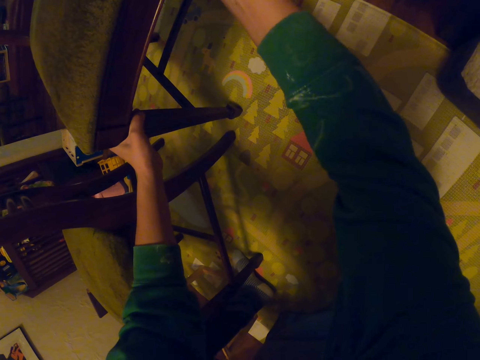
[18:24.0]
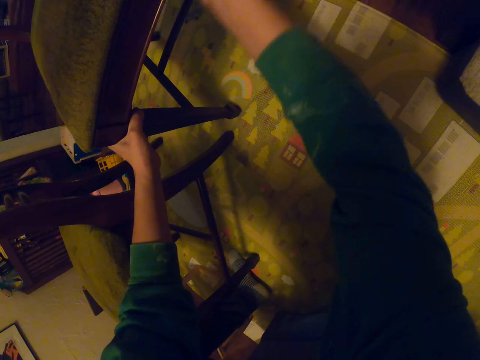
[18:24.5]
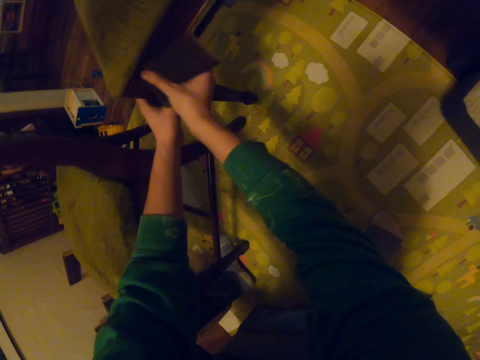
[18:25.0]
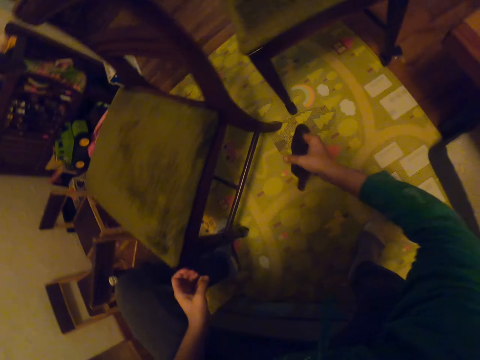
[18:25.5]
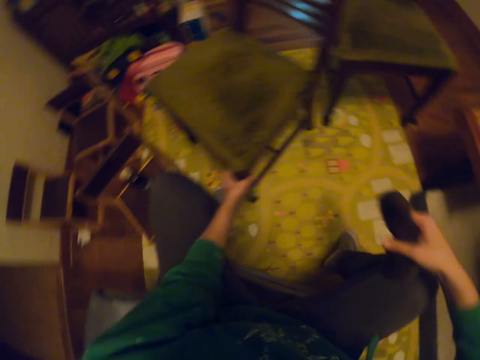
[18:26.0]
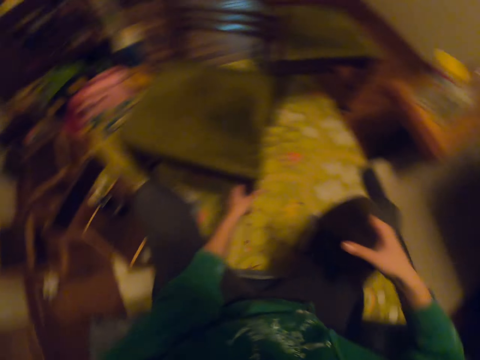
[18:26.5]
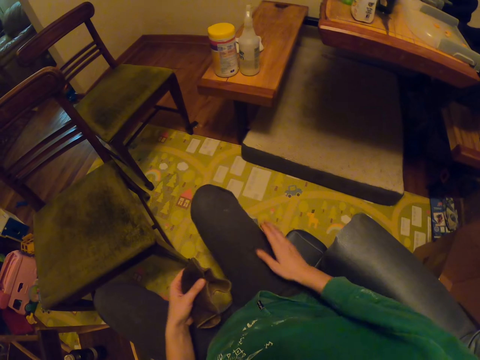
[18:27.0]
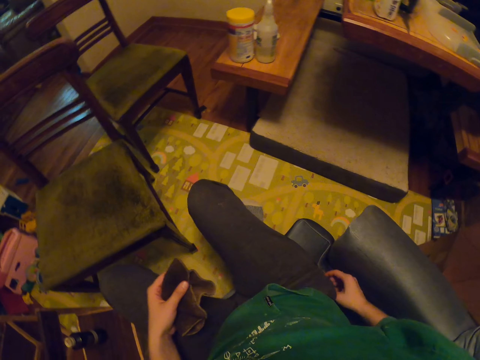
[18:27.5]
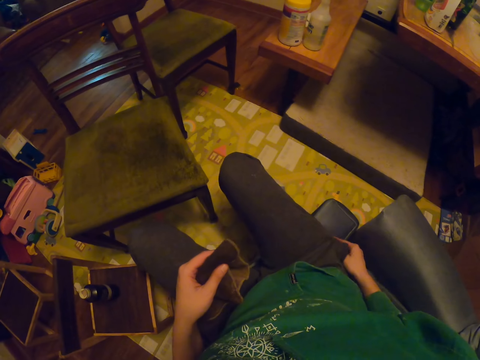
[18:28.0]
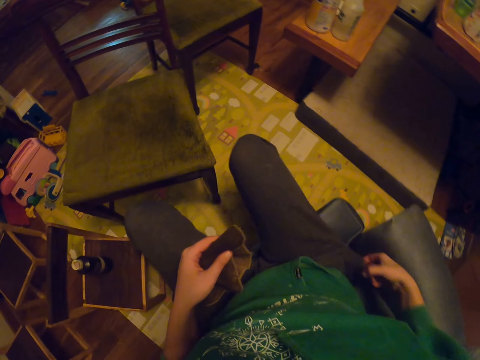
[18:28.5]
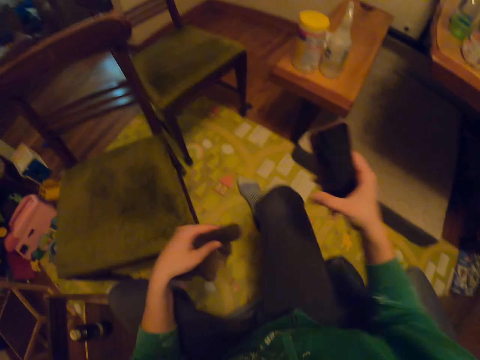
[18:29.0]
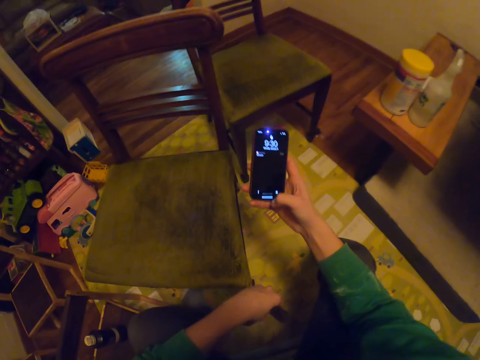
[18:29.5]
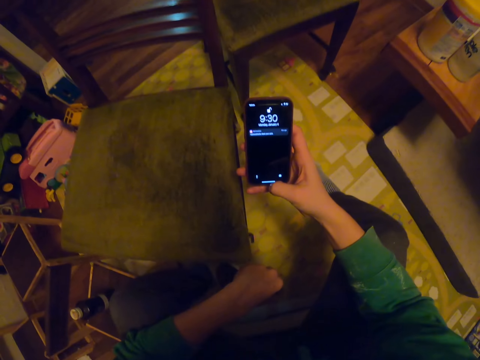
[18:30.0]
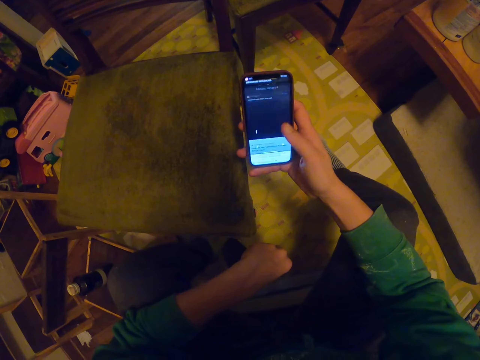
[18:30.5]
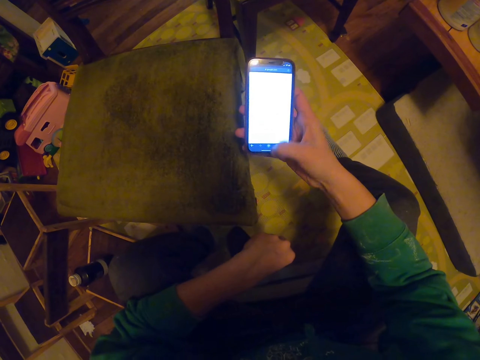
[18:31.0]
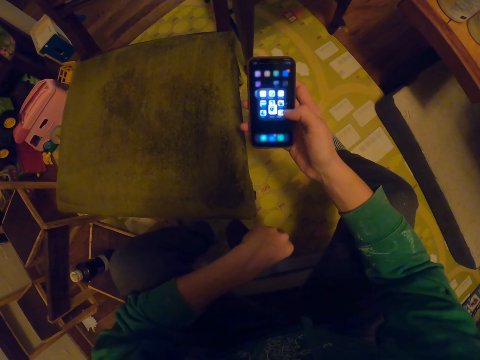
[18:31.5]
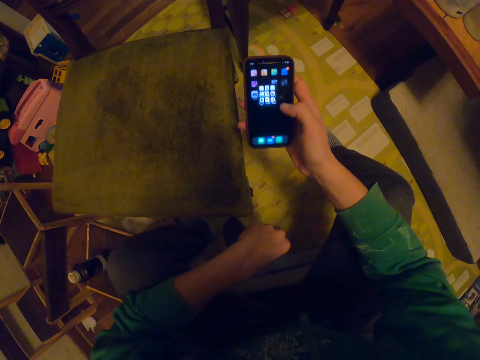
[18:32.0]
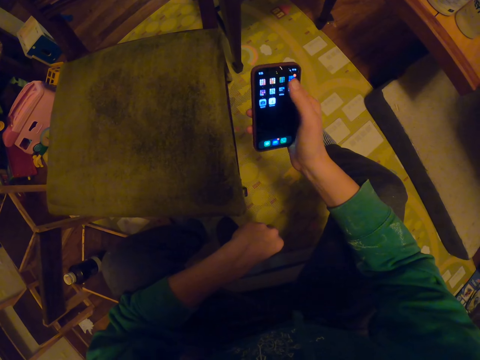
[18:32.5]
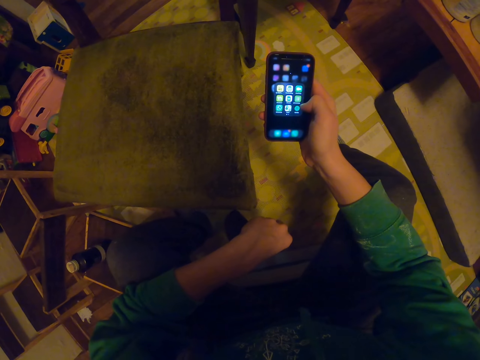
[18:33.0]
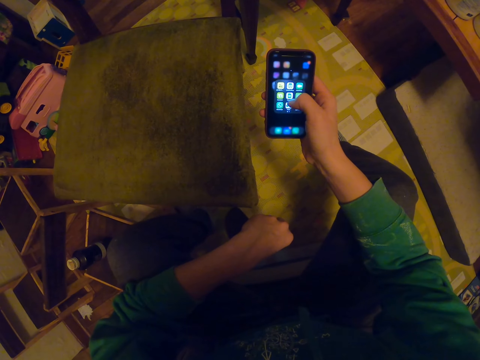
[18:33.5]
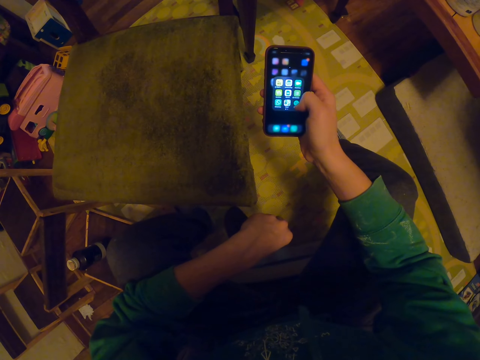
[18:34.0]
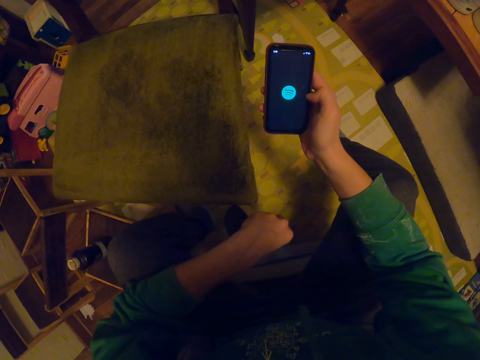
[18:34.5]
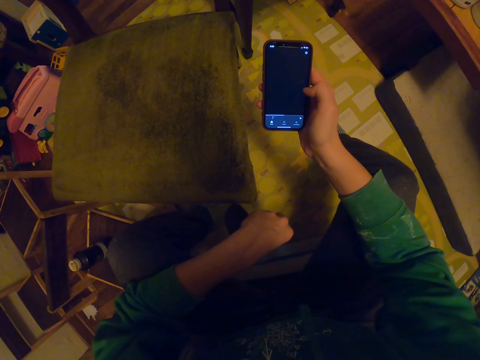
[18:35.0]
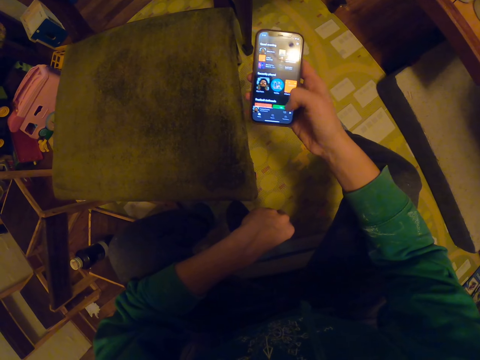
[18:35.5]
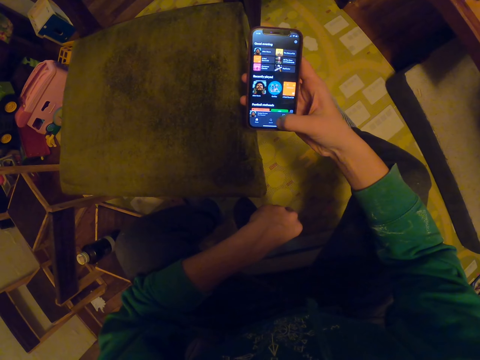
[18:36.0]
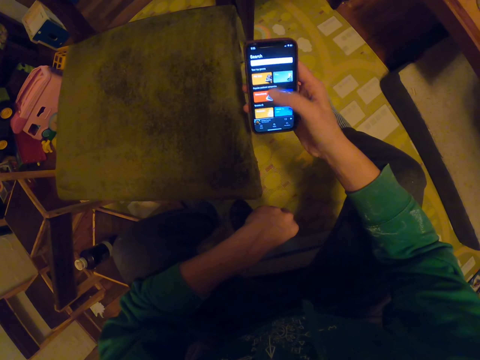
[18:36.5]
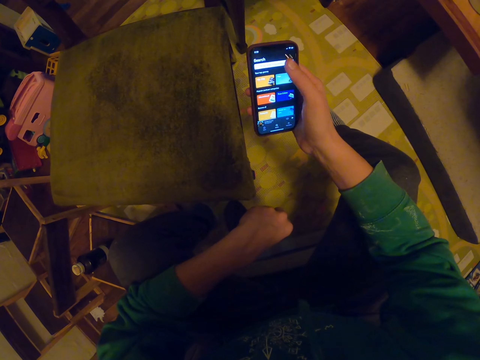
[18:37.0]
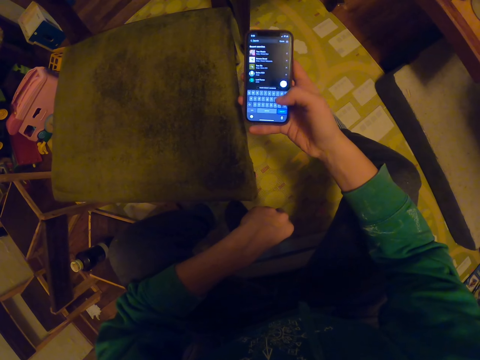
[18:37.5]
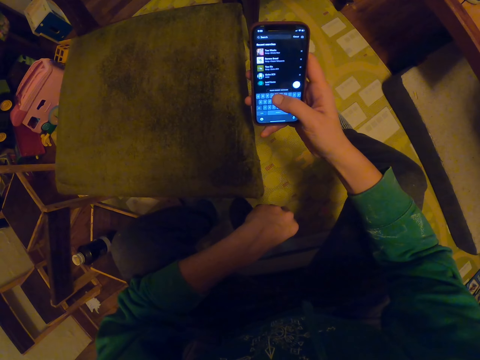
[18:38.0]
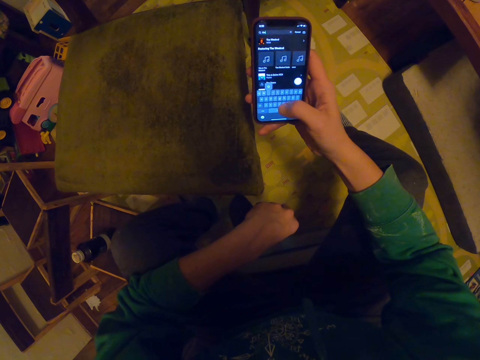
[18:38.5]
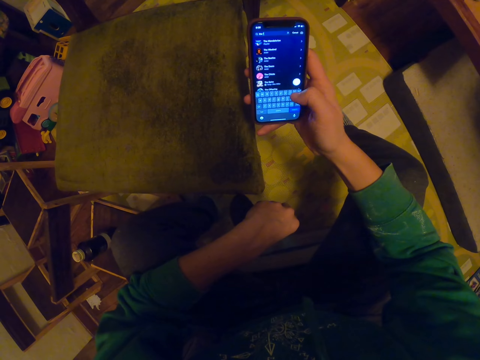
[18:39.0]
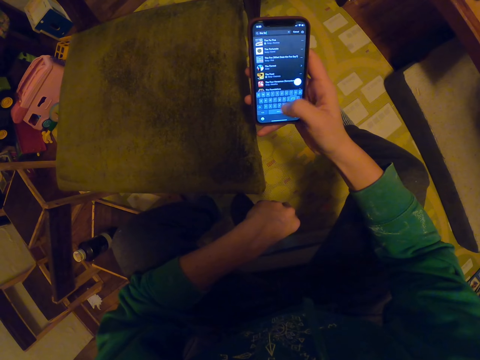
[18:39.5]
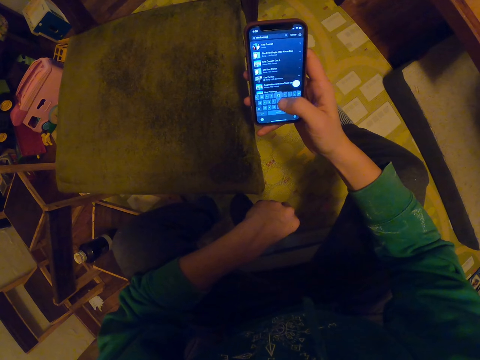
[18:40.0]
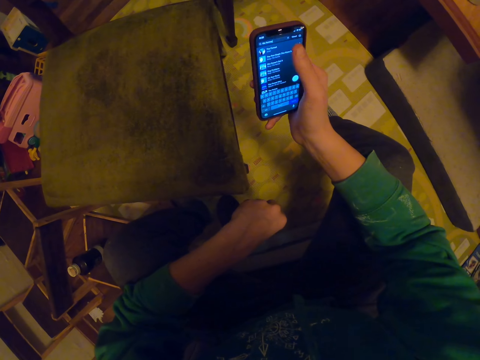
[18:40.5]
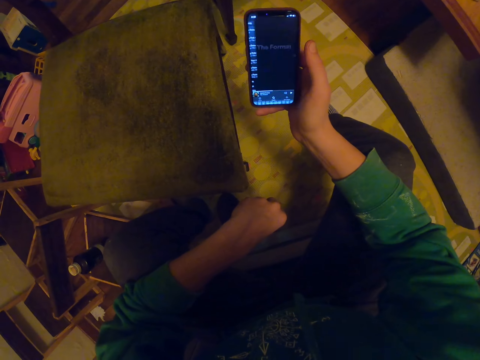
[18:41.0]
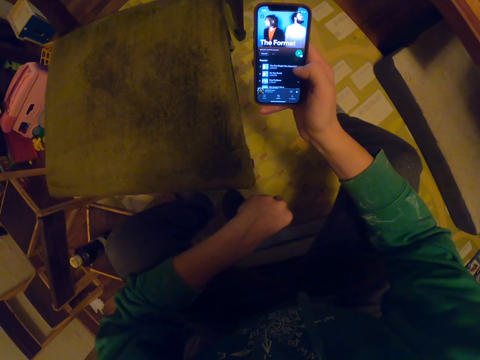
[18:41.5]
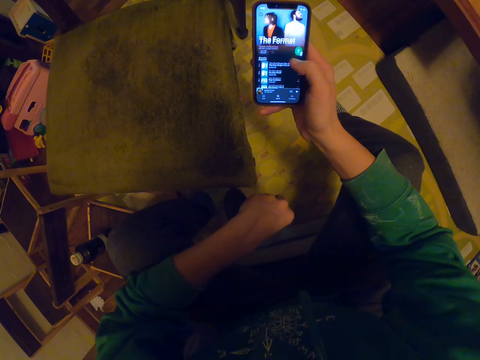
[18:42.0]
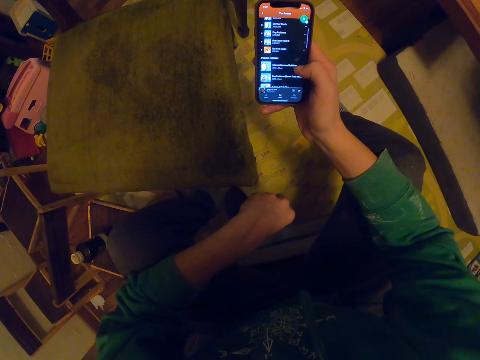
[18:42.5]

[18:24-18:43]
The camera wearer pulls the seat. They take a phone from the pocket. They switch on the phone. They scroll the phone. They operate the phone. They type on the phone.

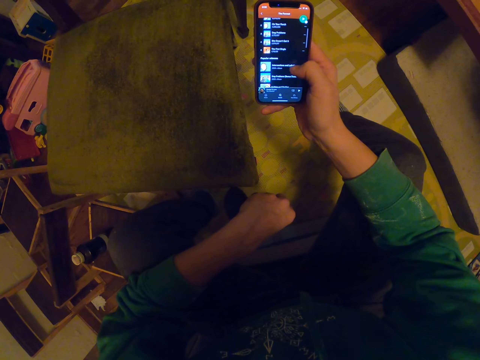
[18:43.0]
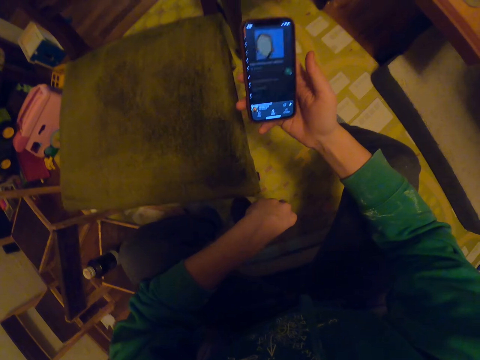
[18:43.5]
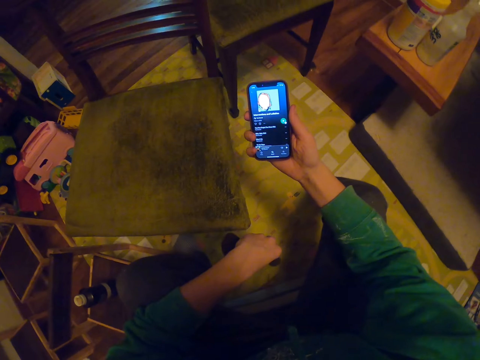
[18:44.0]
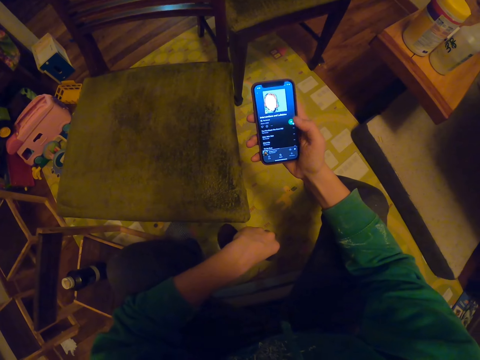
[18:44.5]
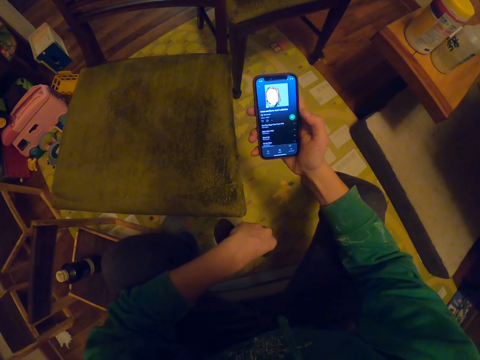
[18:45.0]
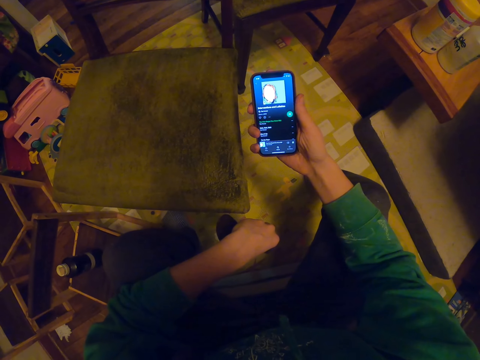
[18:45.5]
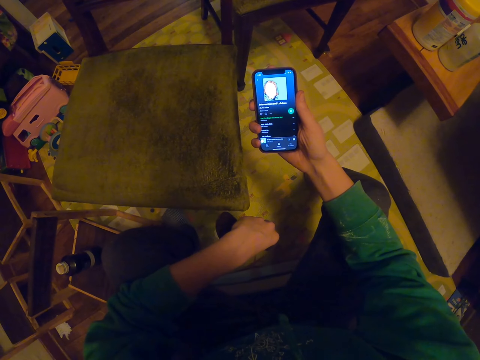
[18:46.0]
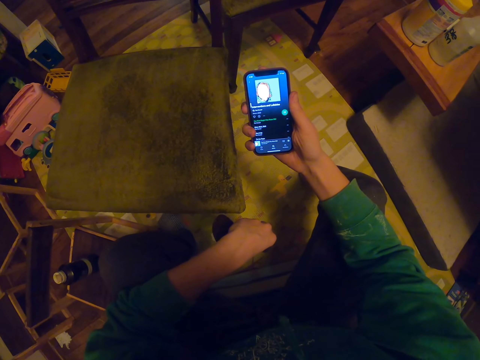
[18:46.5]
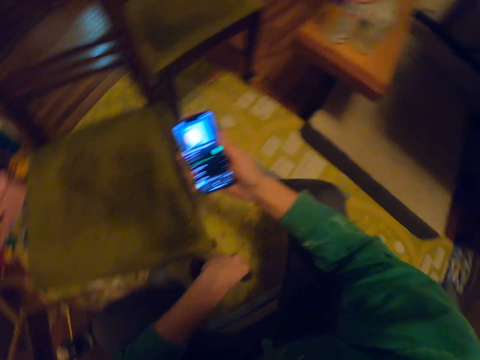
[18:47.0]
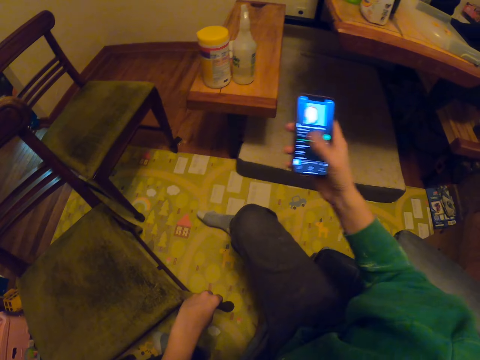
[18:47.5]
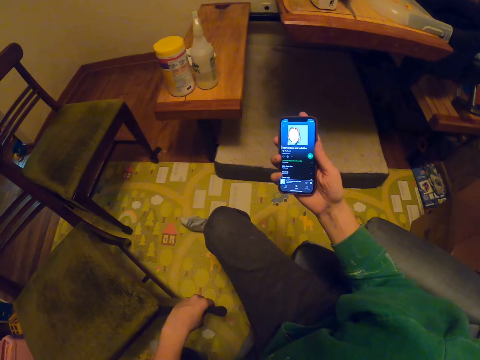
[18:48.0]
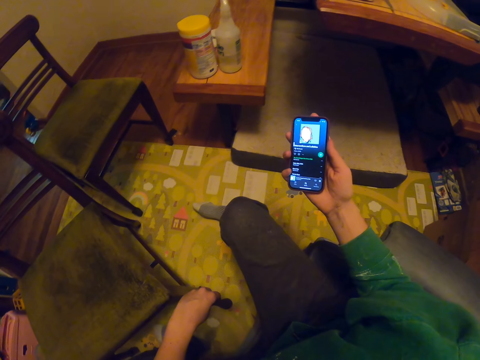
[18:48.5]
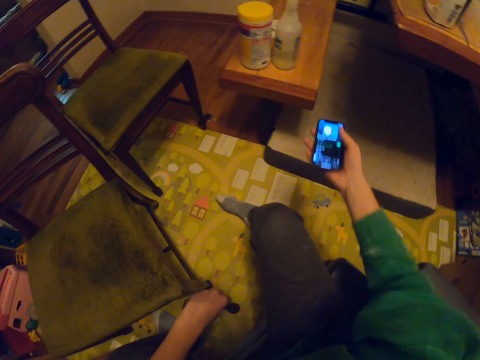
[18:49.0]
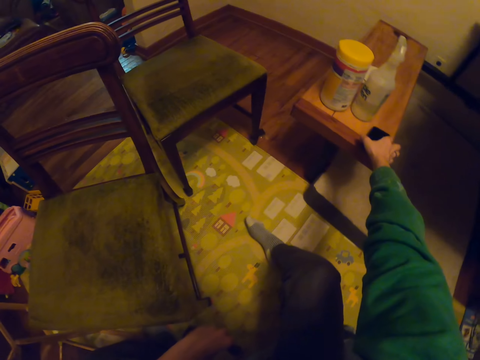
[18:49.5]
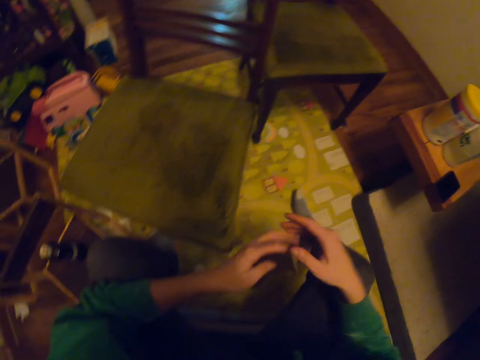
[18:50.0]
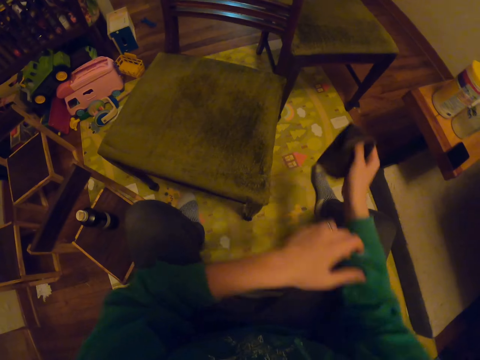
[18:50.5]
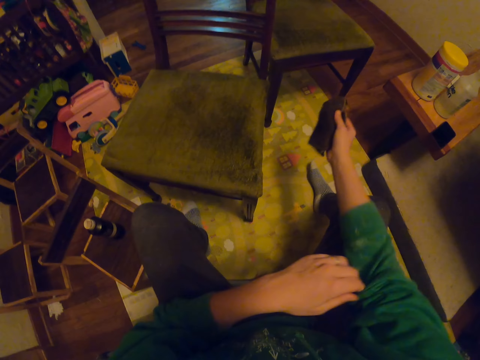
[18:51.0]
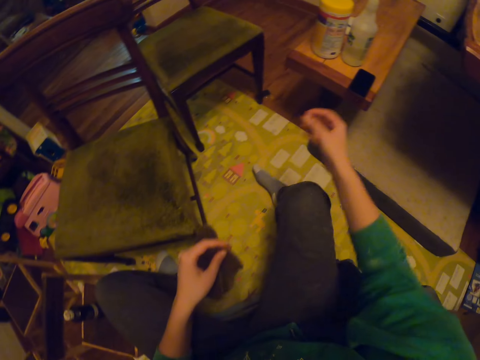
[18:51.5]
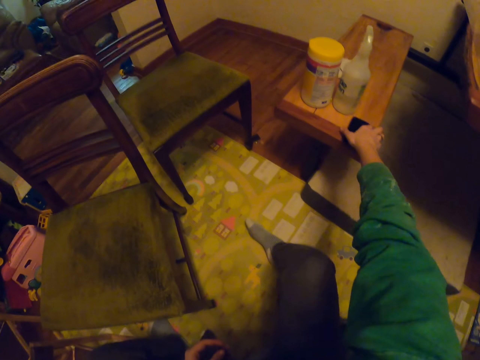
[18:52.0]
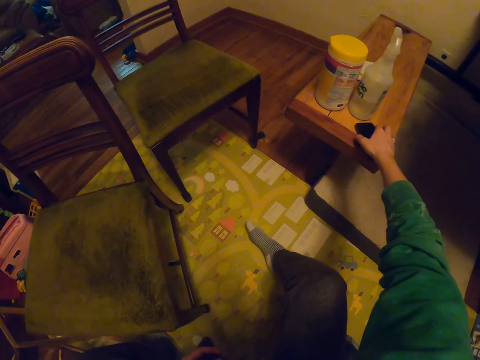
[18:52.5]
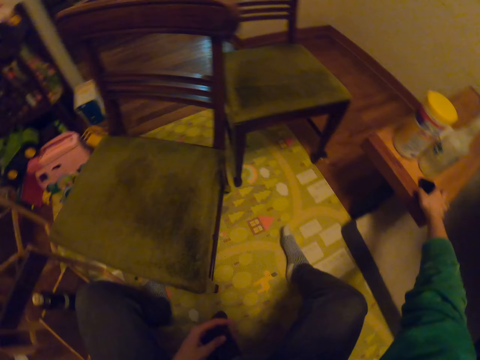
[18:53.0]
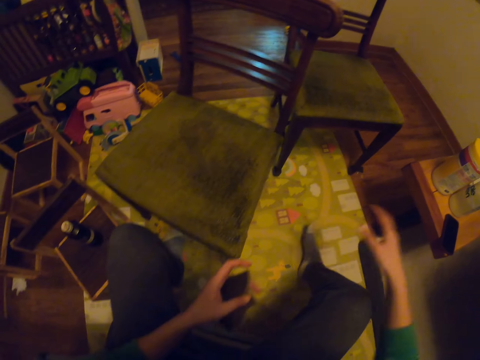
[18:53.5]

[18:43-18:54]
The camera wearer places the phone on the table. They touch the phone. They hold the phone.
